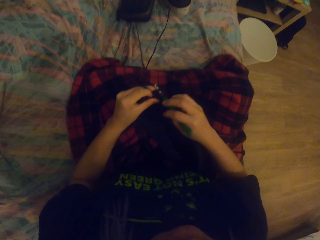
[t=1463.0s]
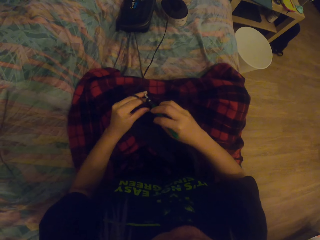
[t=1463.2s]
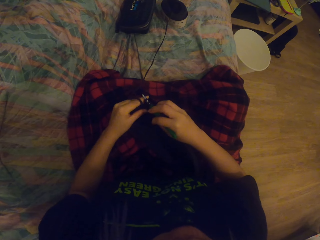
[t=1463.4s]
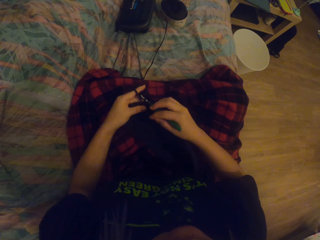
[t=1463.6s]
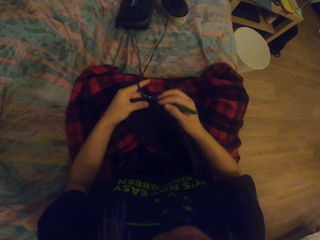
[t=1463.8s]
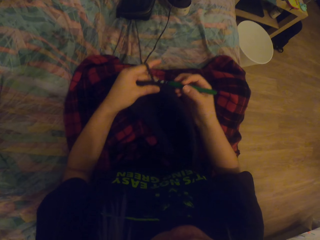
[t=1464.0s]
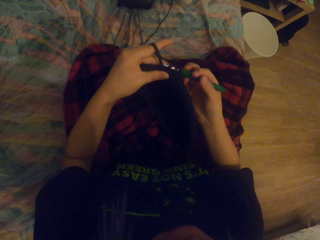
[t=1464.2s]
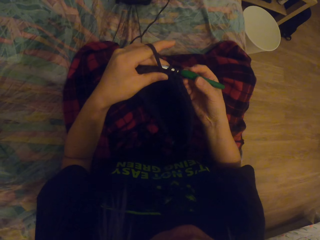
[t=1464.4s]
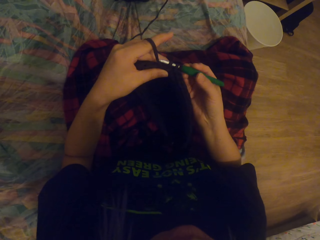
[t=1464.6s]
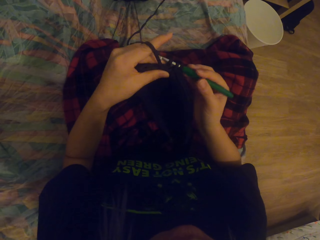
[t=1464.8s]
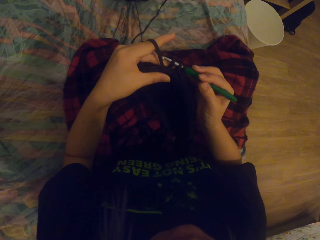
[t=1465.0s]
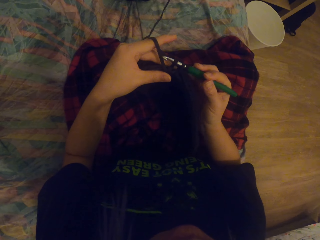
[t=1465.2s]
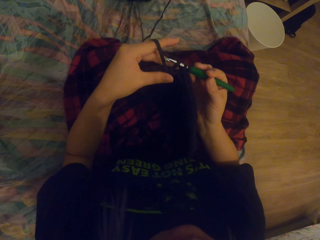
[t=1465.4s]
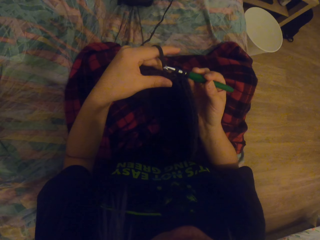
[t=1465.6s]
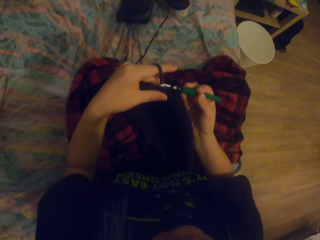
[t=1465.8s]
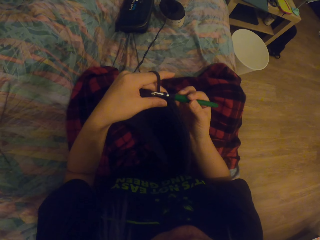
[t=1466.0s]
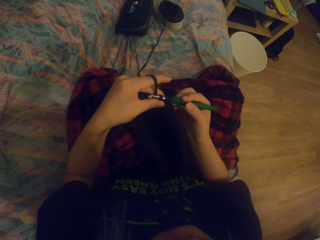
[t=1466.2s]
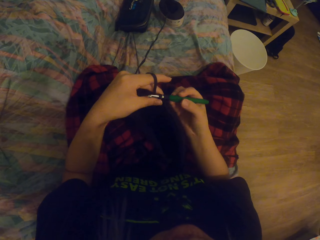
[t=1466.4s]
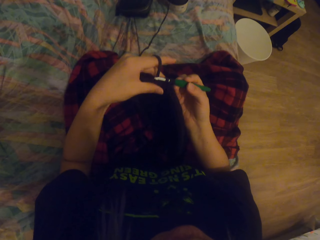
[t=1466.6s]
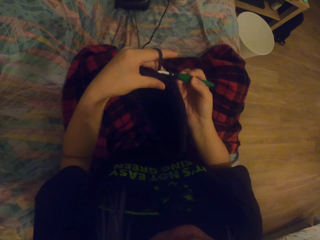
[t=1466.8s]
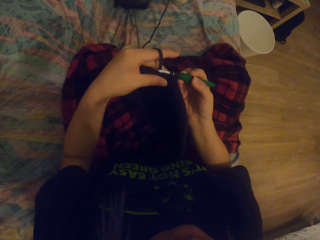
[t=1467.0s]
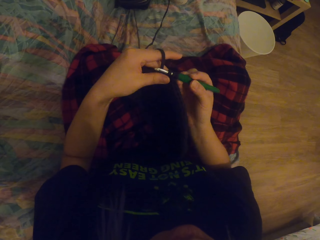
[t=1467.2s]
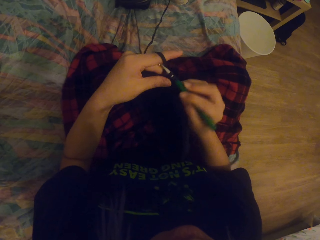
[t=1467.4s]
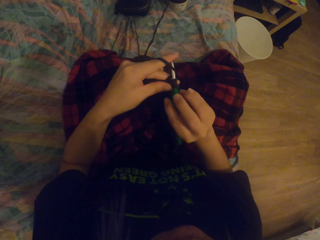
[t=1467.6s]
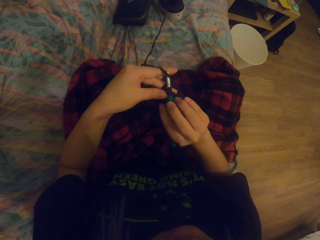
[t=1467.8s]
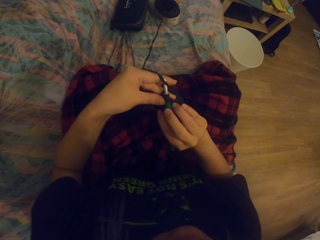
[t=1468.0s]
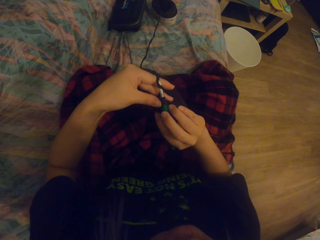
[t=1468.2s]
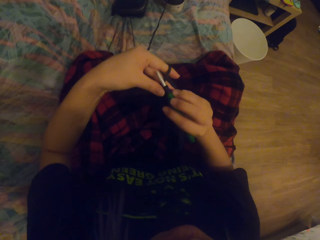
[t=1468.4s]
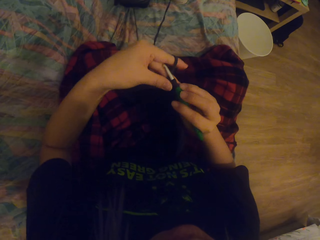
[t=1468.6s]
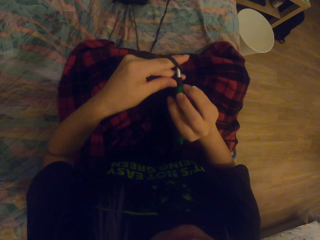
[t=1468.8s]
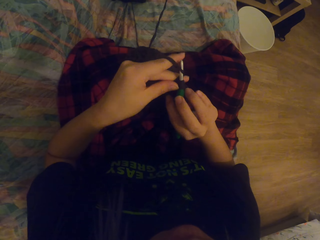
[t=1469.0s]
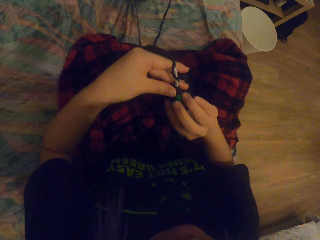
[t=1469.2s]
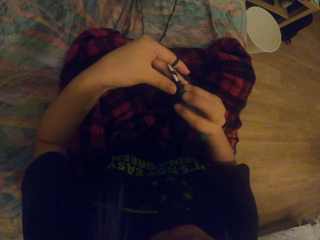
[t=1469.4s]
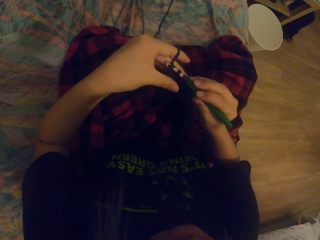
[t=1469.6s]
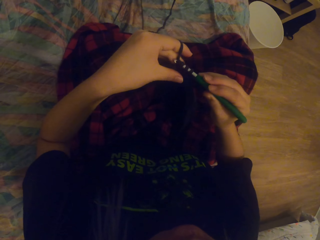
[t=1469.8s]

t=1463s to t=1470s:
The camera wearer crochets the thread out. They lift up the thread. They crochet the thread in.

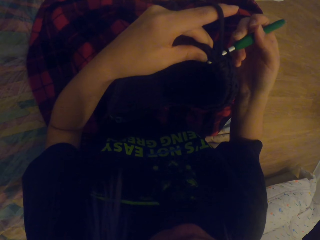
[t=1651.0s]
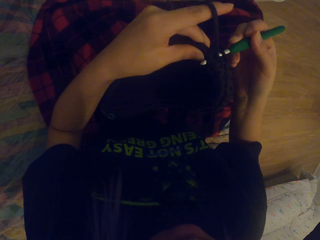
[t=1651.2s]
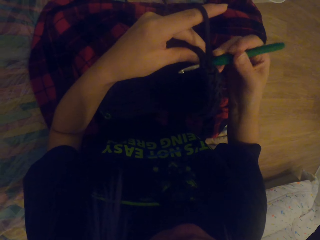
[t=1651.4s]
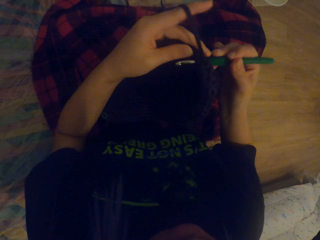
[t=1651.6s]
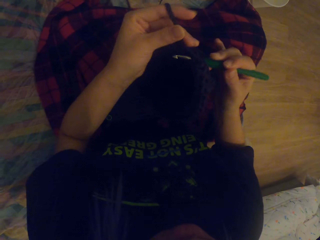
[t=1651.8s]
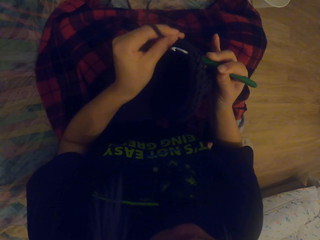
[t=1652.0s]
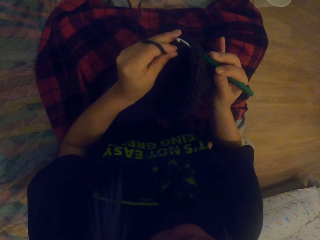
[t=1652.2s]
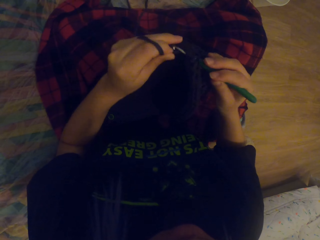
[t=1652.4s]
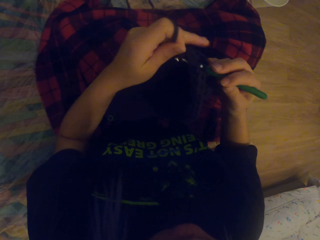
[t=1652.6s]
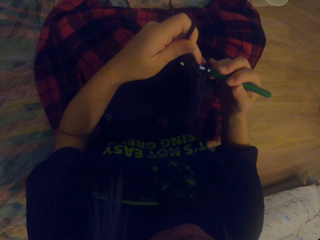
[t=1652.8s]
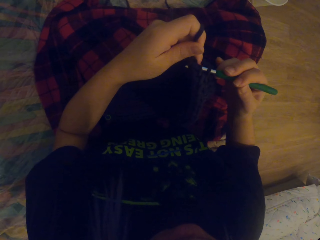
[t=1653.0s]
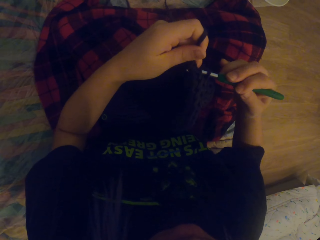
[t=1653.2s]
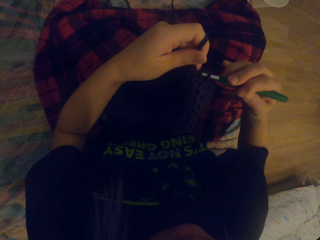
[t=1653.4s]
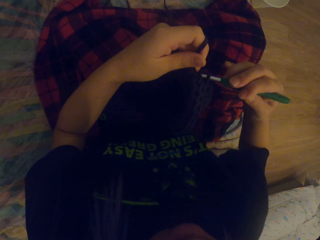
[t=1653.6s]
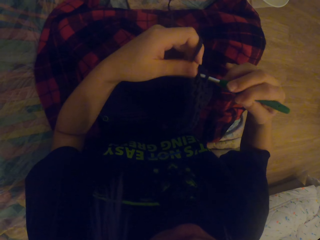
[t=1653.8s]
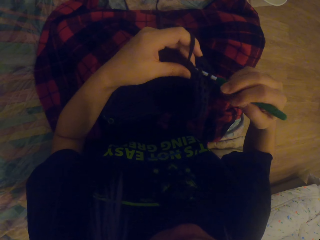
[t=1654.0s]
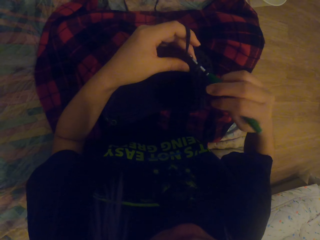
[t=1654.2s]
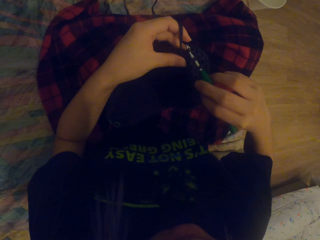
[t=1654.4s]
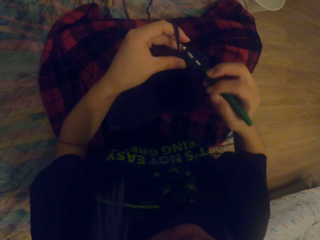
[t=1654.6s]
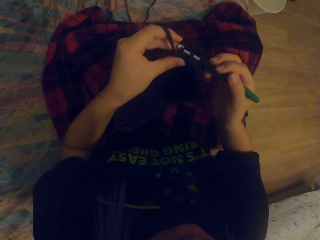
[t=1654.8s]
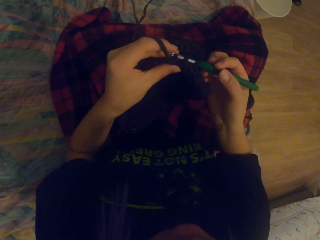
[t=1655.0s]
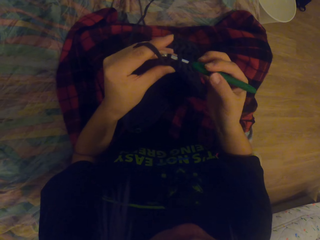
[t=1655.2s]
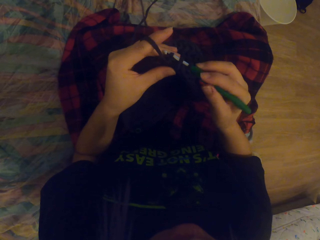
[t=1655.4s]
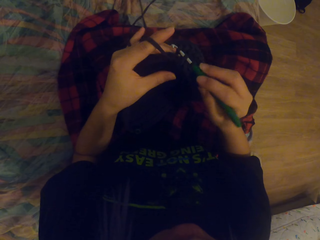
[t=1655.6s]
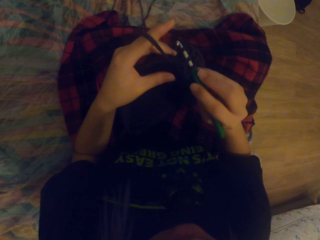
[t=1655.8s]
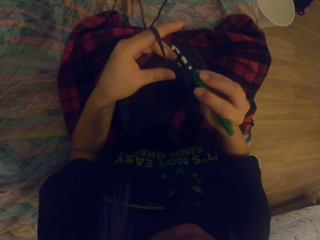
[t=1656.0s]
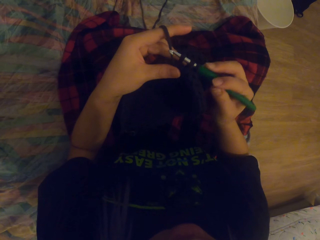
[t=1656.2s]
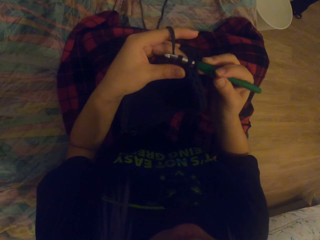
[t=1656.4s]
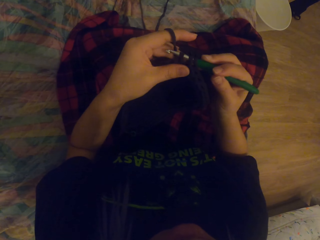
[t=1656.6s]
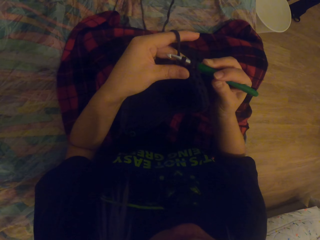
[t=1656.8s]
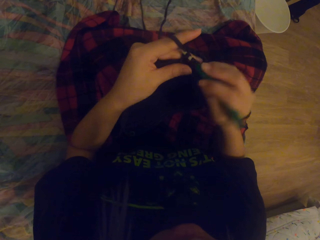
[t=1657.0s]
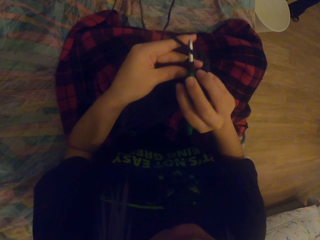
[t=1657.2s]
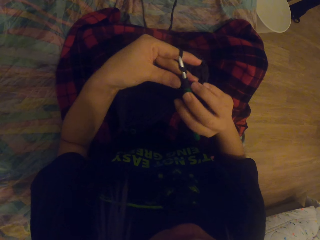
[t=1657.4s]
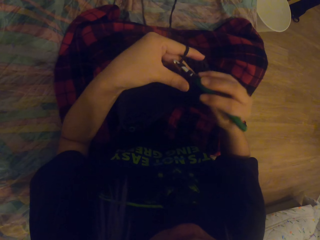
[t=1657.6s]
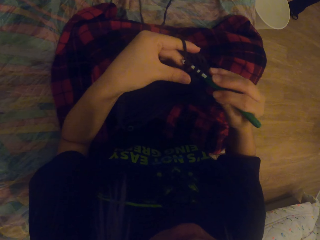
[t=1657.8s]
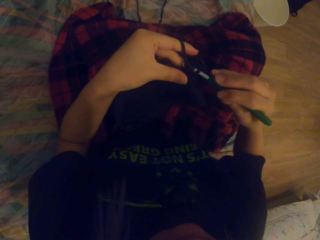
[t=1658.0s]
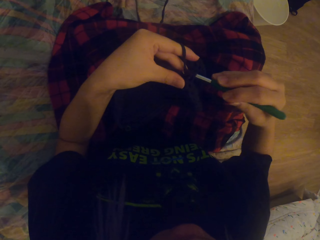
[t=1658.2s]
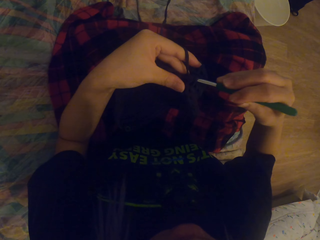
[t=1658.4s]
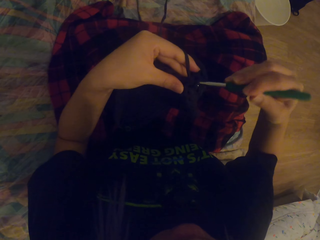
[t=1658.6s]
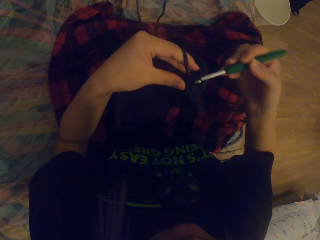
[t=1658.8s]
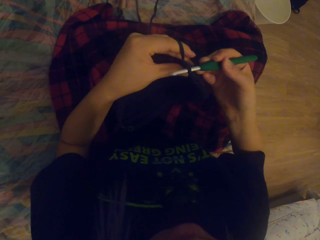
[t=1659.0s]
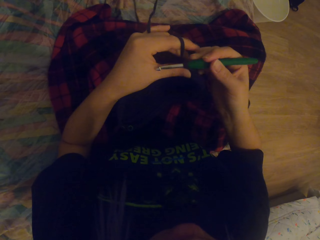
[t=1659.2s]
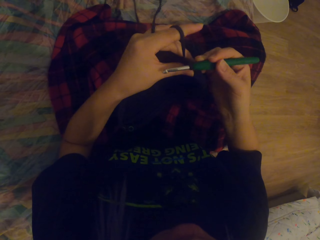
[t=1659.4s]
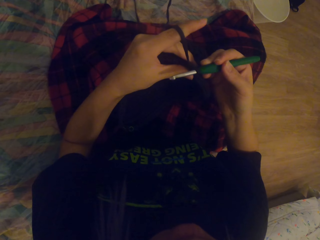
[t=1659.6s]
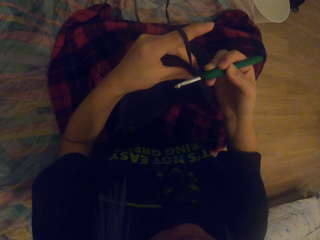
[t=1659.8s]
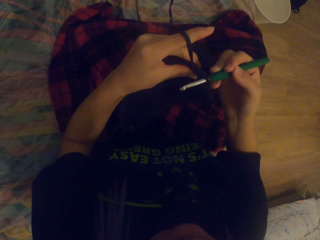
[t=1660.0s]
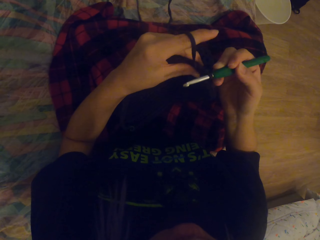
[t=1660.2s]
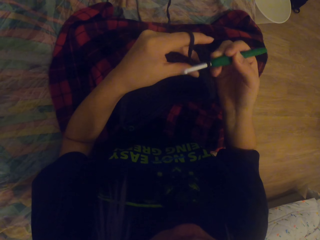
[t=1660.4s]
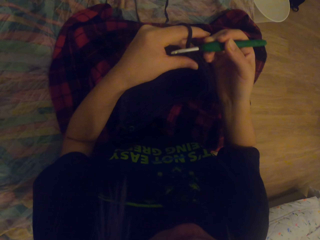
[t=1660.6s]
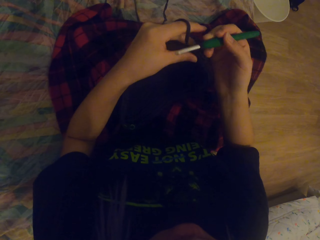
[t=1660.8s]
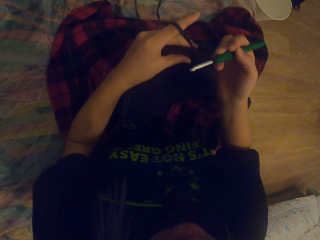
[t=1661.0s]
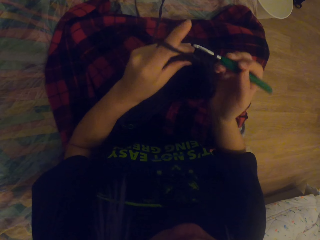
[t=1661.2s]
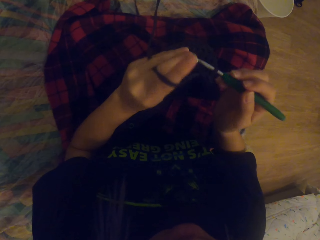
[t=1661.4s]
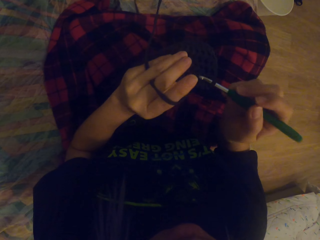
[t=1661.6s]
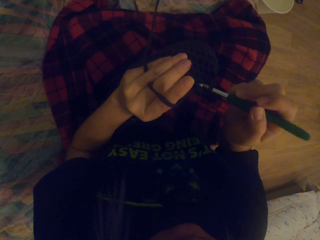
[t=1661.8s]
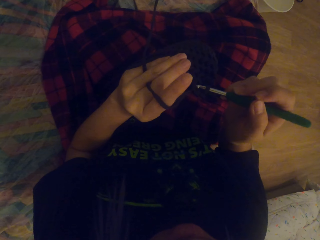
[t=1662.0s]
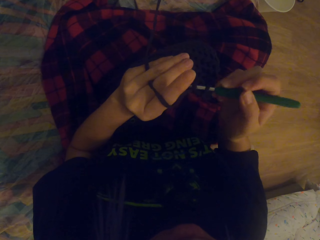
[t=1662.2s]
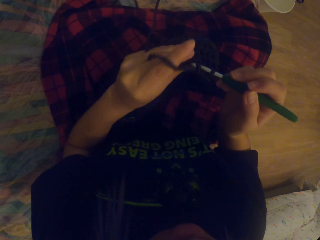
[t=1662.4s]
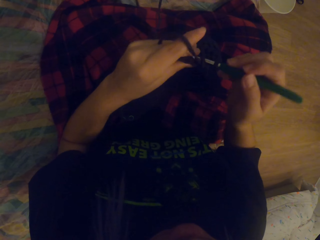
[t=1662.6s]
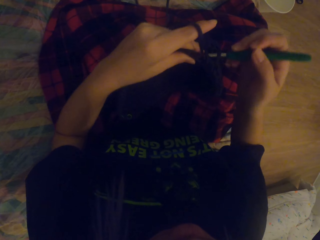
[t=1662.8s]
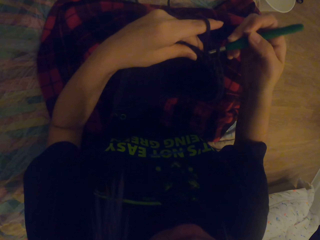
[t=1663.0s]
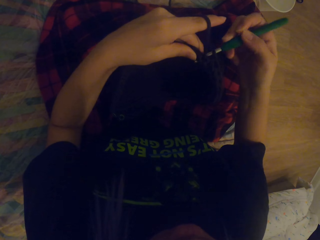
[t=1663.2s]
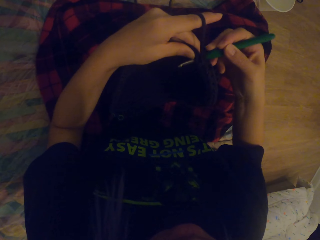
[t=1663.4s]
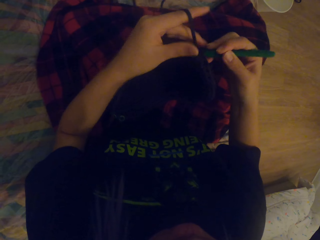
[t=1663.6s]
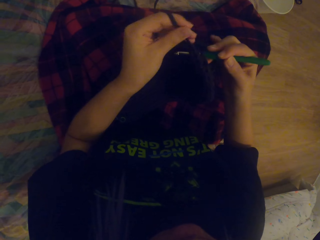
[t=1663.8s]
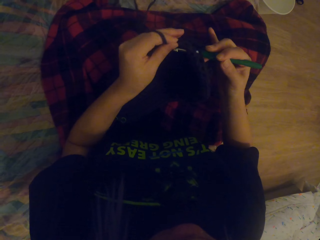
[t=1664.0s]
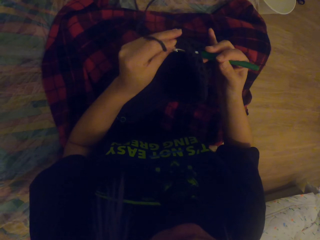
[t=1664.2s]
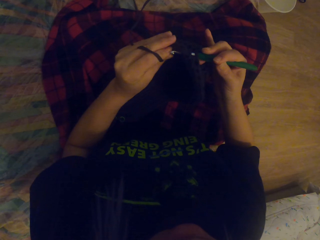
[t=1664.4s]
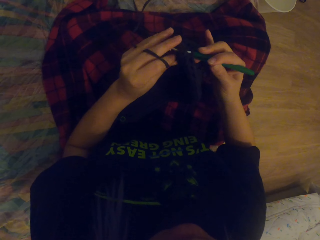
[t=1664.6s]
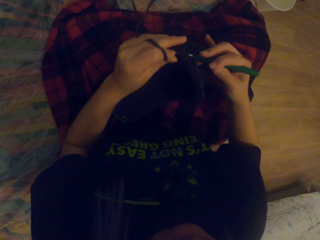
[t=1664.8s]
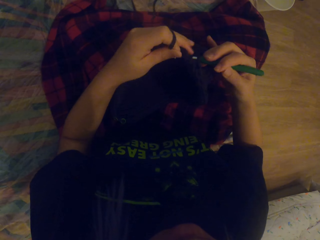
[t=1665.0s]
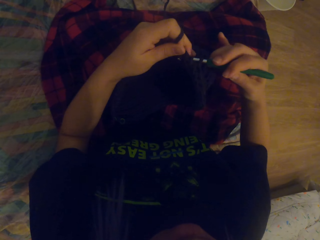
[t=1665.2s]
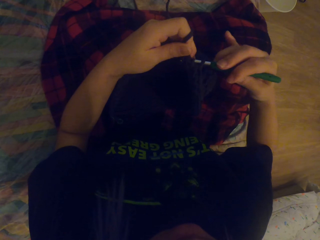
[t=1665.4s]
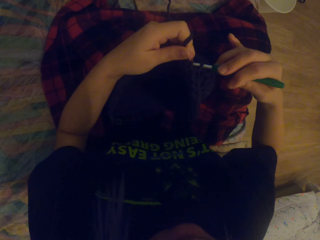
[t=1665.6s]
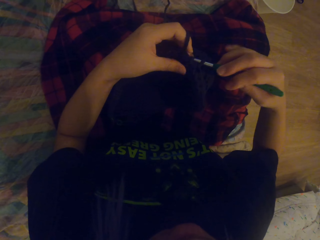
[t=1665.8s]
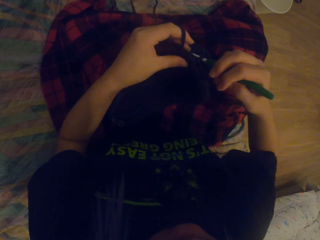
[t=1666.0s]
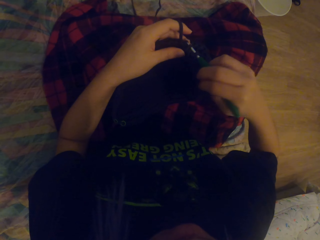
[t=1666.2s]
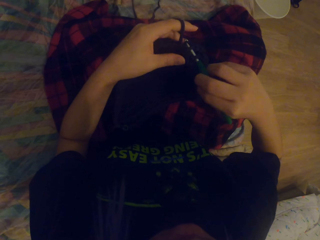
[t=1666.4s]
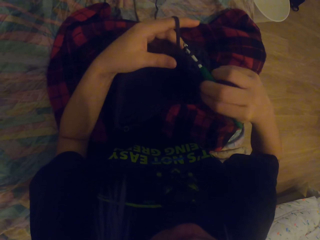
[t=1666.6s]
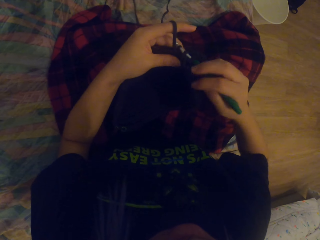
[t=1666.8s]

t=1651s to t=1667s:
The camera wearer folds a string on a crochet hook. They crochet the yarn or thread out with the crochet hook. They crochet the thread in, crochet the thread out, and pull the thread up. They crochet the thread in and fold the string on the crochet hook.
